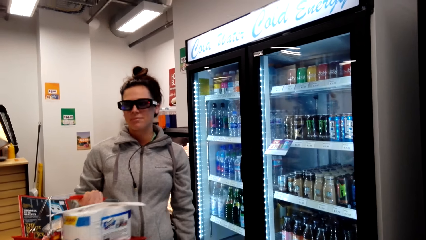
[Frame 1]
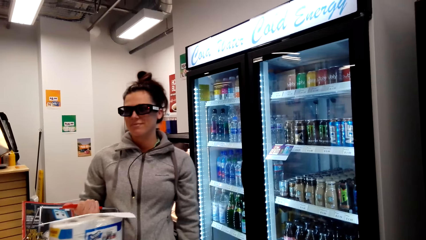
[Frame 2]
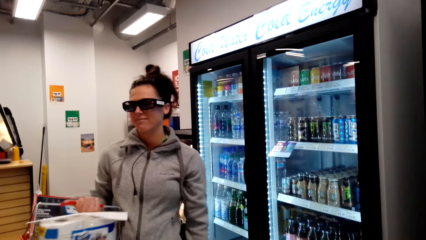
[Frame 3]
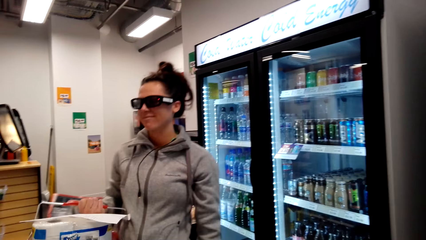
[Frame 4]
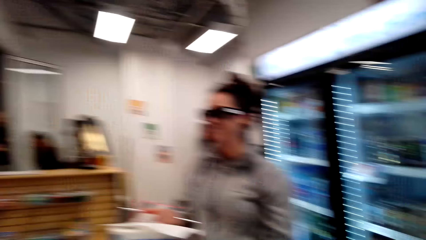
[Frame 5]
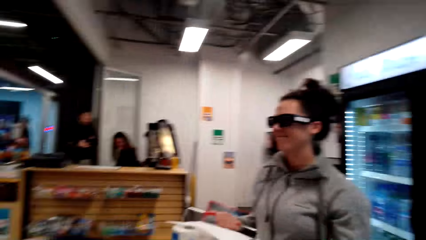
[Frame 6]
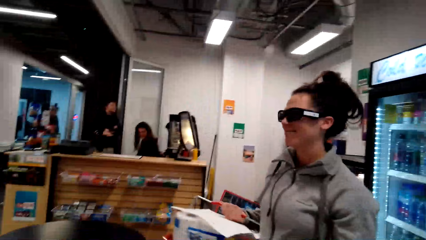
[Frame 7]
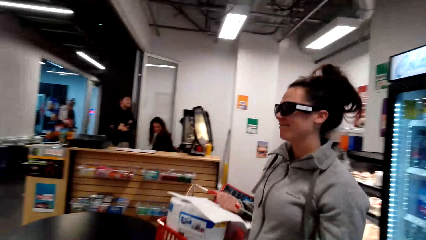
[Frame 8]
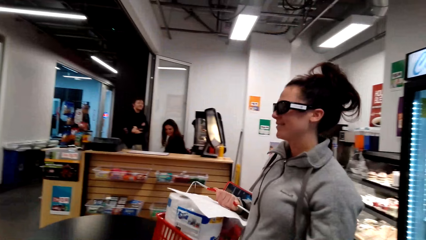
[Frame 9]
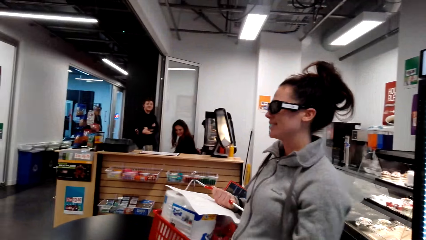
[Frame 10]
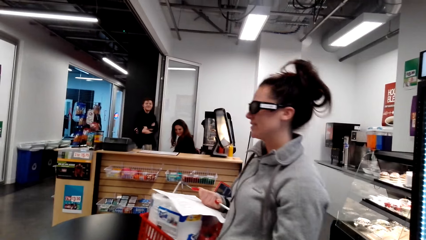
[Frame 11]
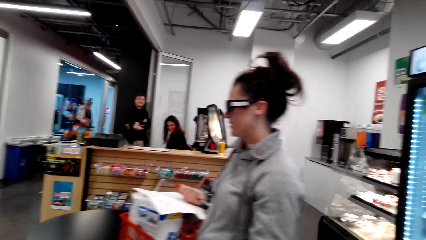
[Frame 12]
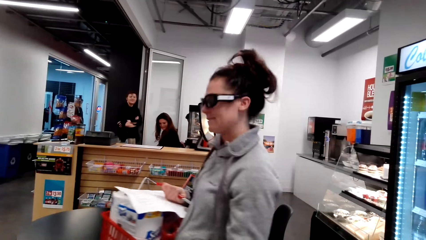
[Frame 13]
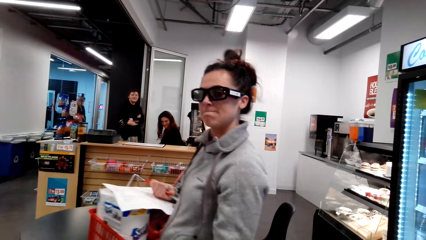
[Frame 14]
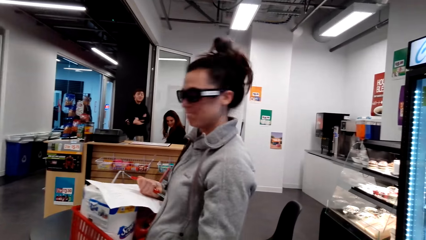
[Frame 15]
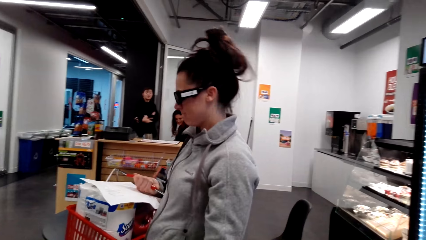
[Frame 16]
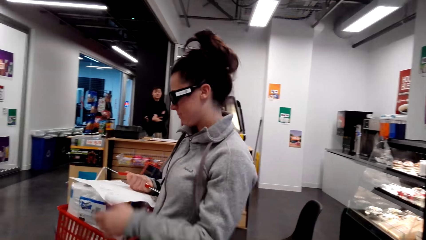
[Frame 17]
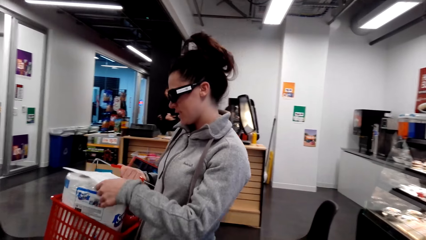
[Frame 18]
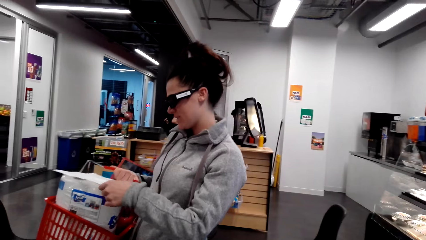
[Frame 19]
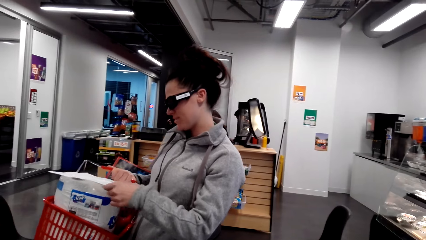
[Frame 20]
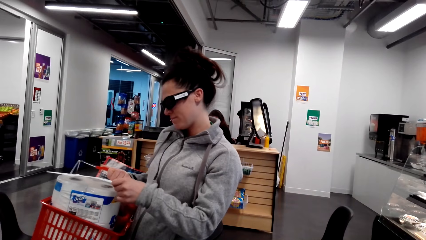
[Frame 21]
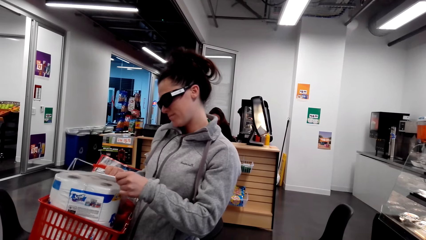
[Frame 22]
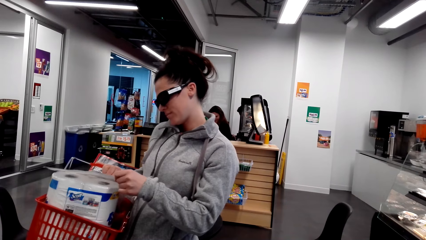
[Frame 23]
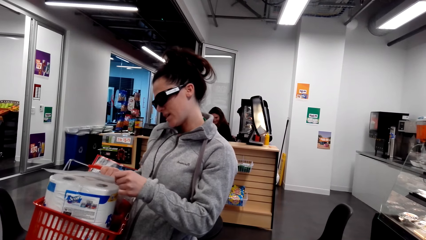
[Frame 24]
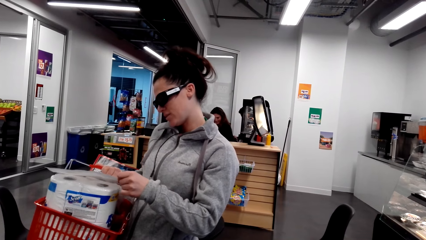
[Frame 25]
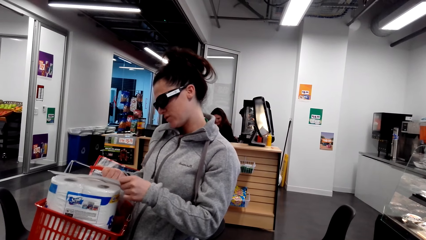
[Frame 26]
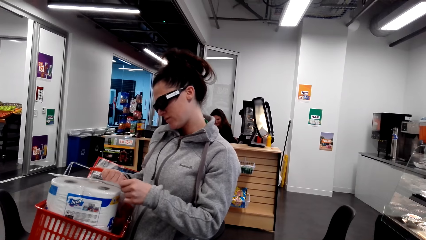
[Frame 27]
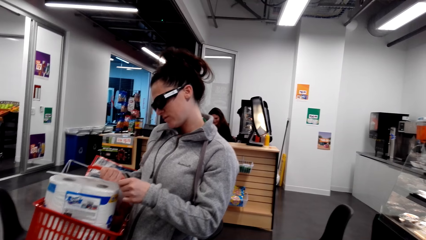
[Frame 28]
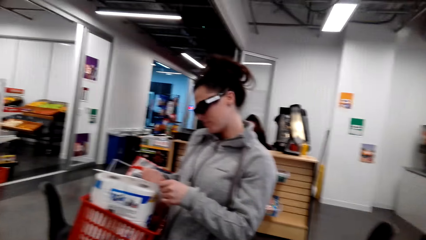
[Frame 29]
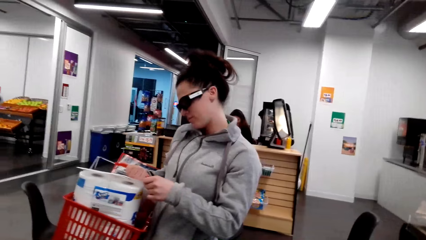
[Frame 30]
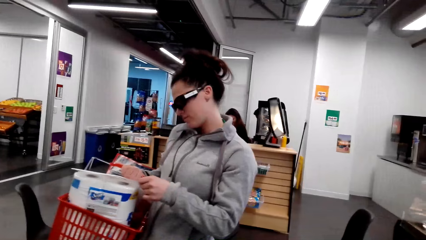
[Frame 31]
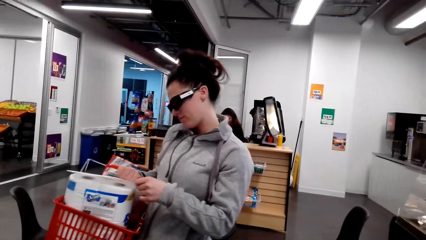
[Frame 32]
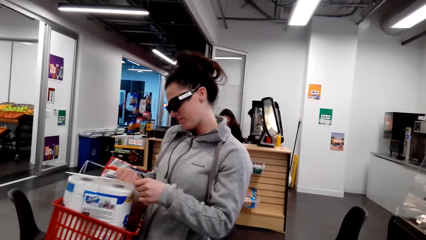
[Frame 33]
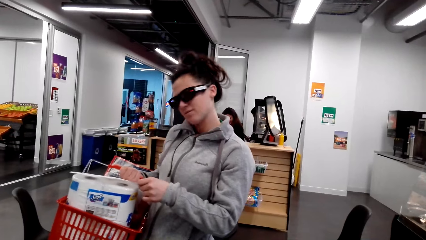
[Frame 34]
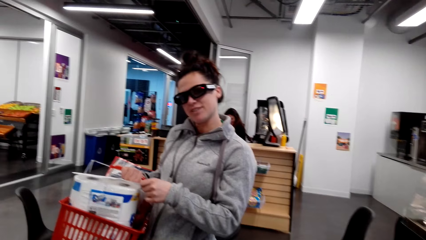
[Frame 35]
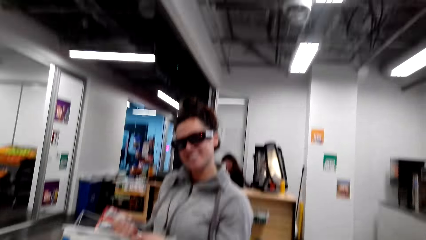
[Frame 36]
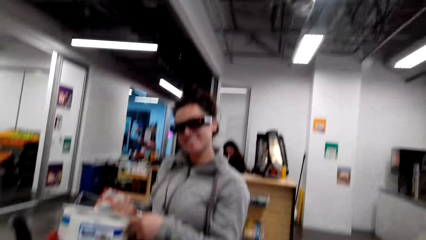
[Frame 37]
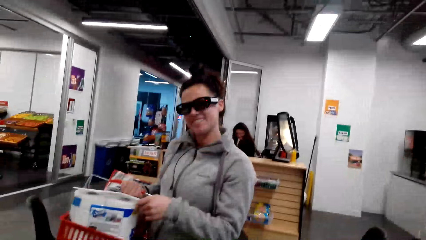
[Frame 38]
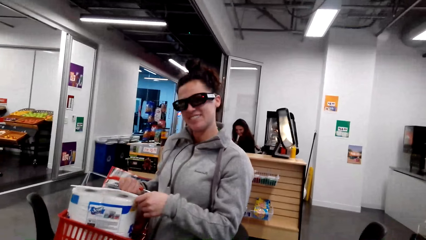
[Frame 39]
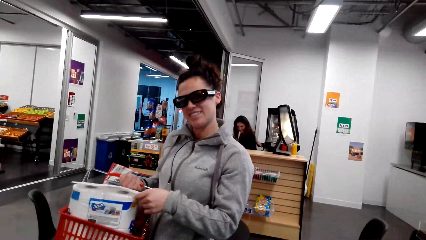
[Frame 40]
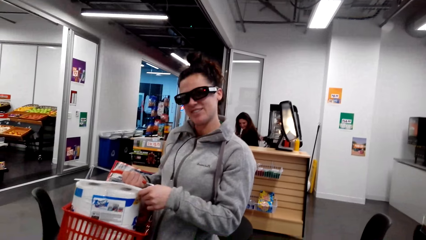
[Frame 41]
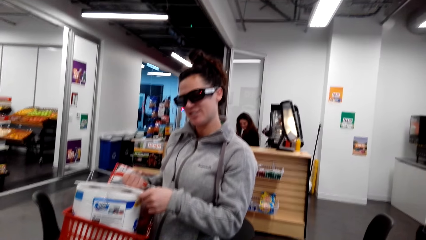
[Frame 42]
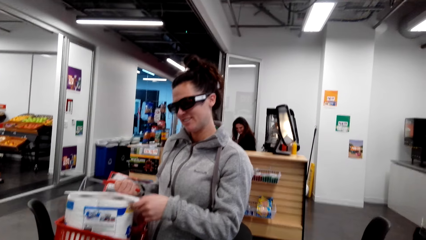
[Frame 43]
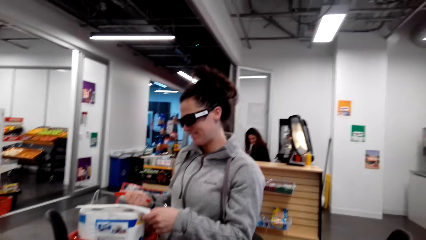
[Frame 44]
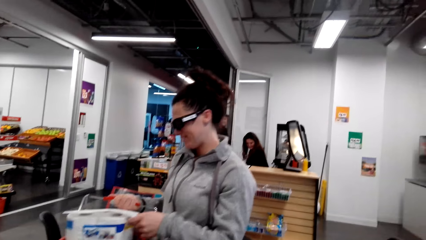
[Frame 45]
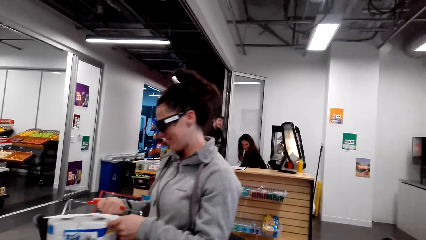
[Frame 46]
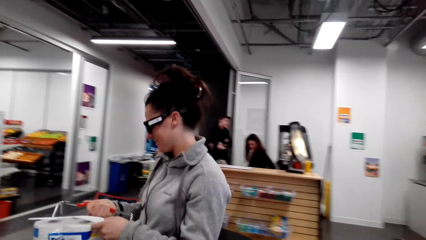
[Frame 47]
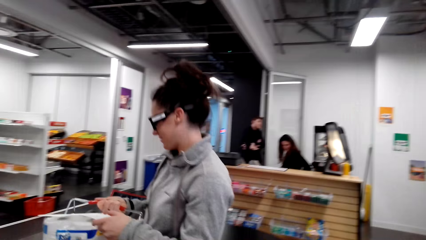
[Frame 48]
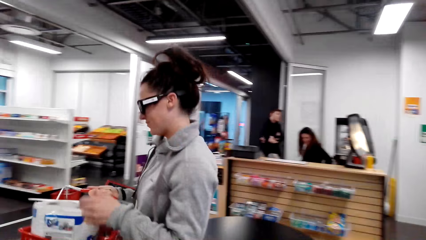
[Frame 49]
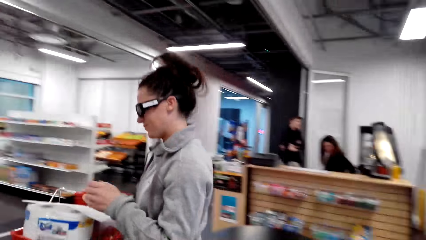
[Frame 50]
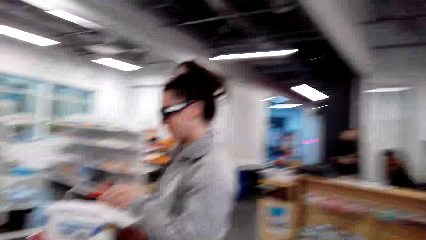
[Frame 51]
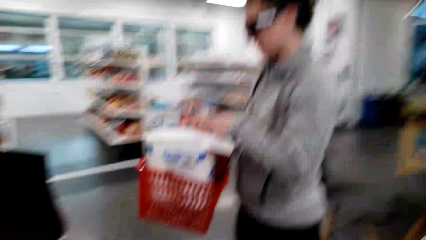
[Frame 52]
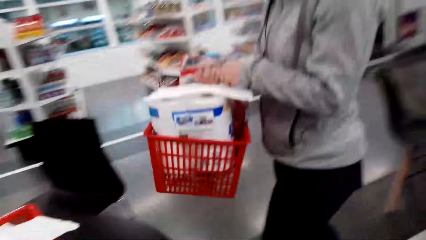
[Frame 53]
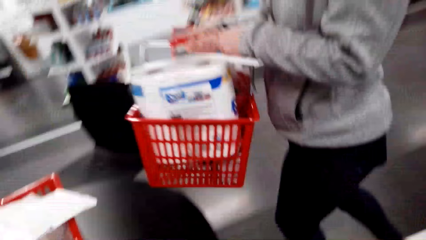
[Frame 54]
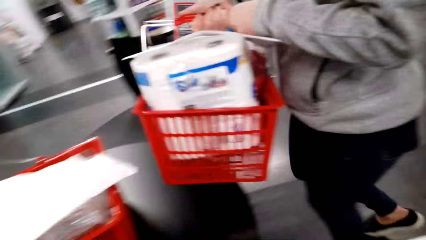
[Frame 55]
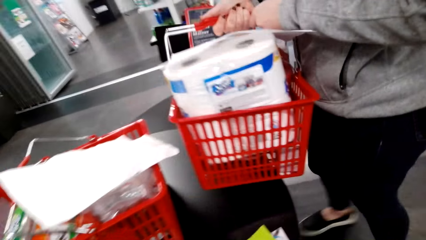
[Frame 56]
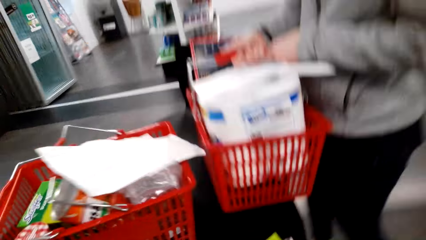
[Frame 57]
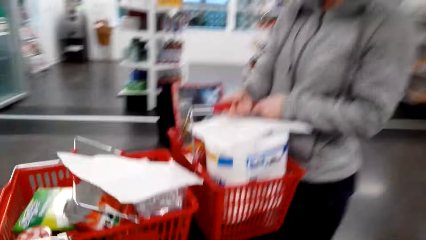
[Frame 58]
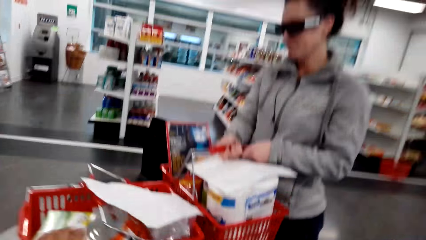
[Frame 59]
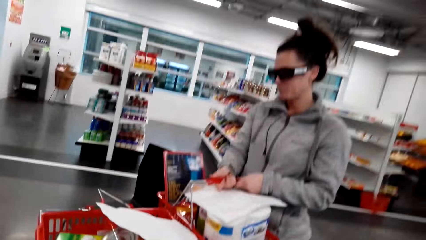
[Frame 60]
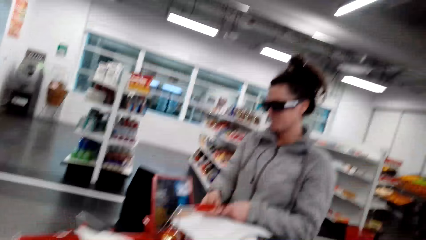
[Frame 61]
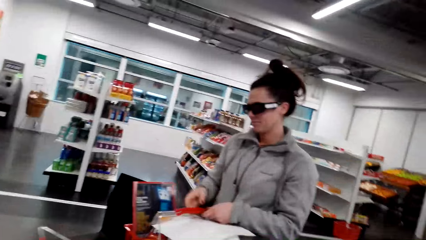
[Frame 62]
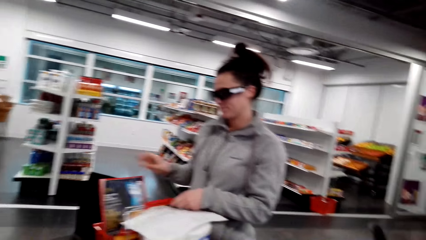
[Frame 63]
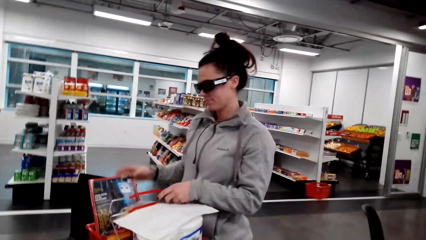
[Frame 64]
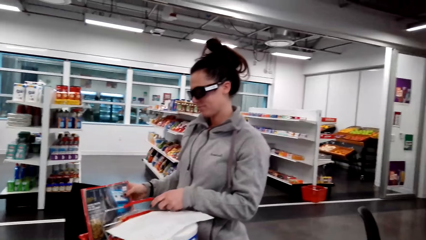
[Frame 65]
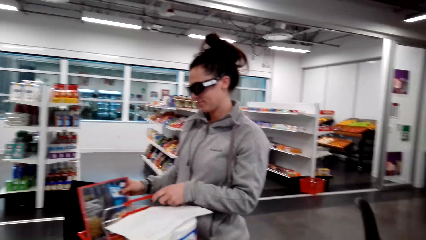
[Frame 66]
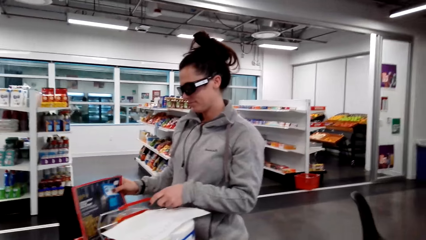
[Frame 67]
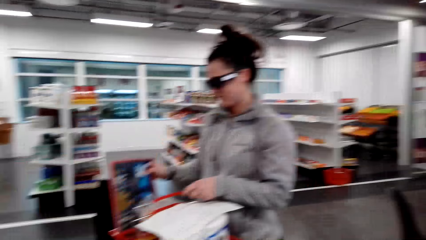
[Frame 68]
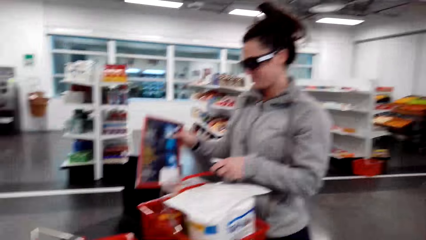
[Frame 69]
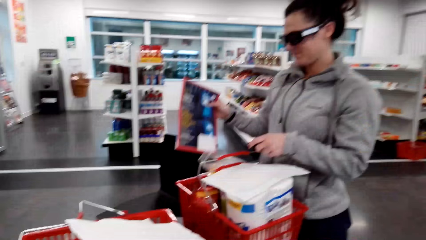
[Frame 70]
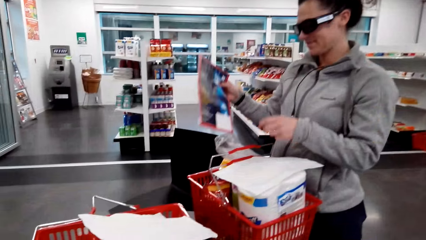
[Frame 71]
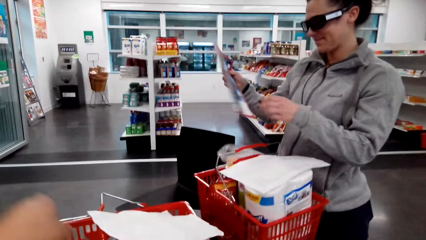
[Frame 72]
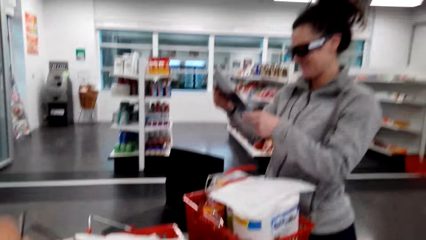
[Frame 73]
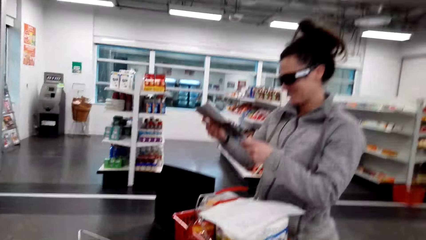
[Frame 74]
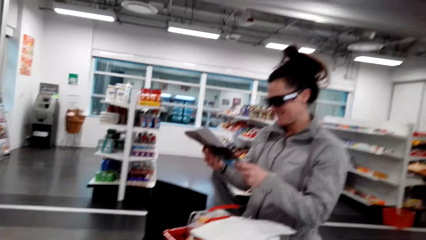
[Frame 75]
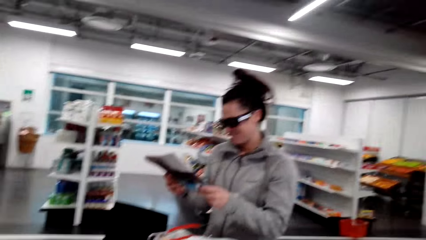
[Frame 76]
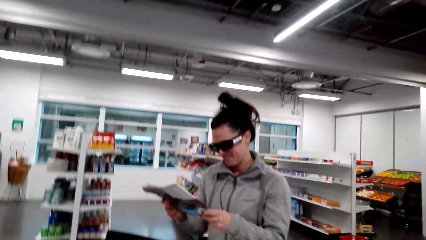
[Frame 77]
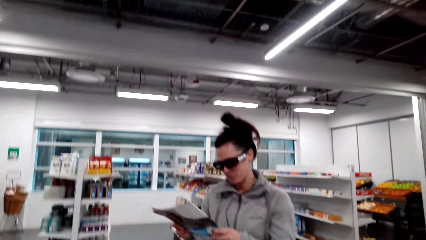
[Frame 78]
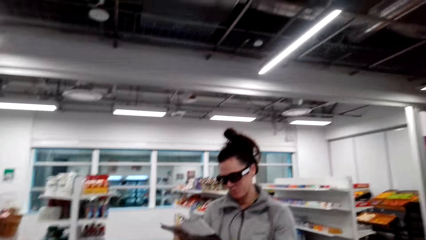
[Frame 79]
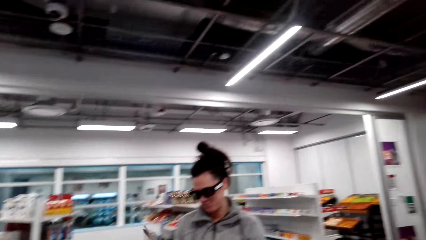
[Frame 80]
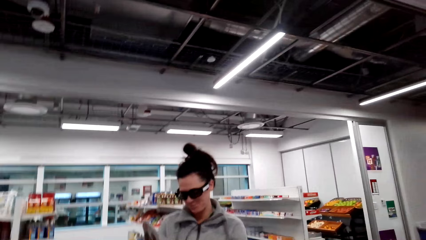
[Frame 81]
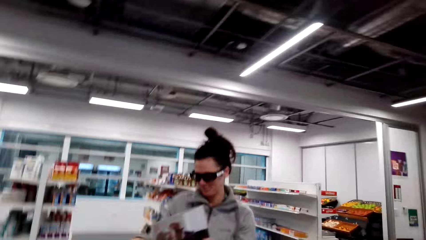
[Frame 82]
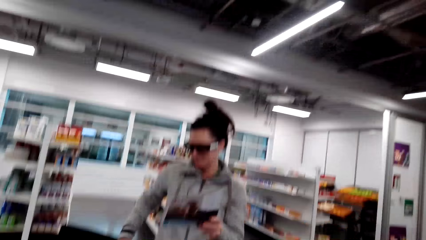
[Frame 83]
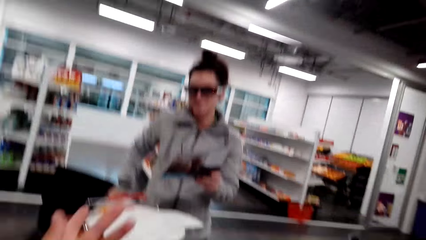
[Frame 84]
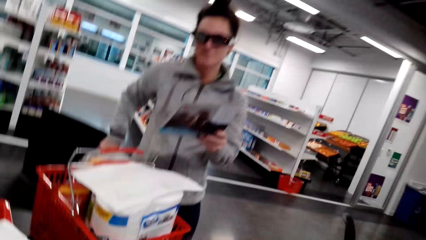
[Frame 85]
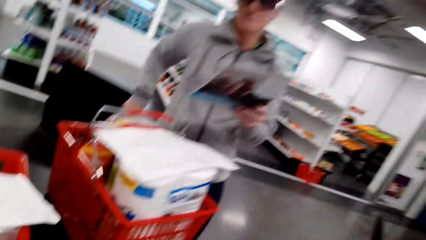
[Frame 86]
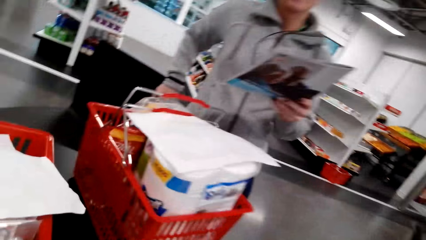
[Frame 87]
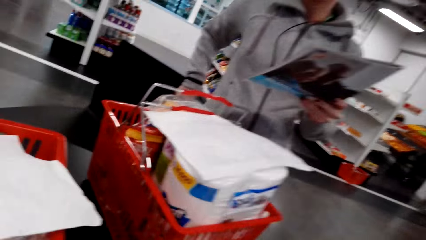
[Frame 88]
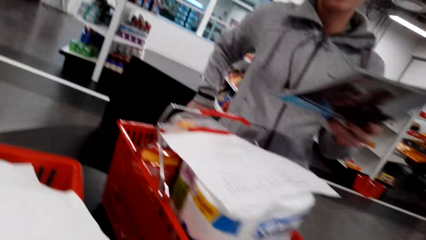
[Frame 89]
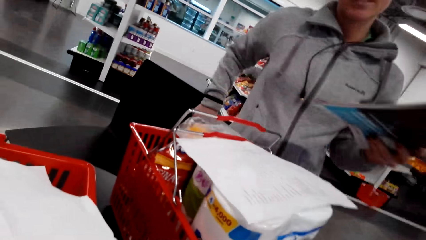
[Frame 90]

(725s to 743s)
The person walks around the supermarket, reads the shopping list and dialogues with the camera wearer. The person checks an item in the tray. The person puts the shopping bucket on the table or counter. The person picks up a magazine. The camera wearer dialogues with the person.
